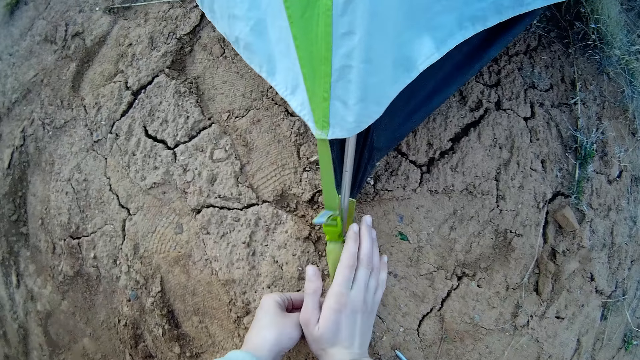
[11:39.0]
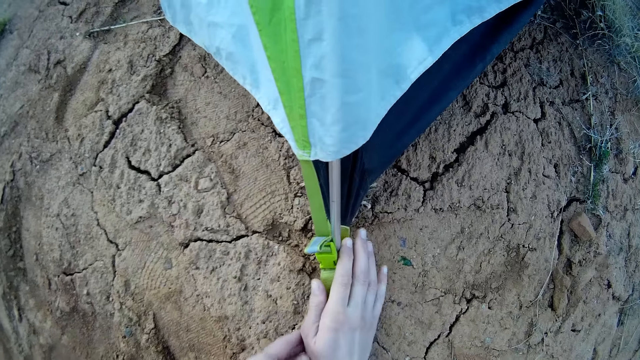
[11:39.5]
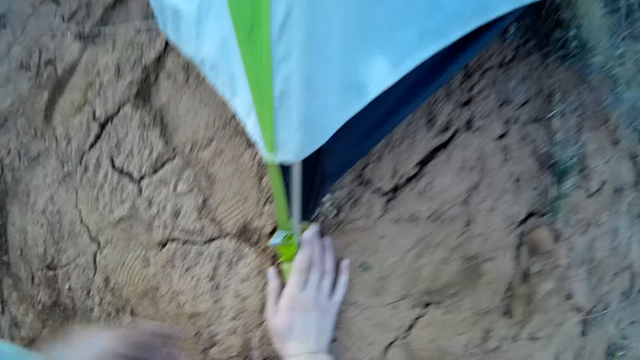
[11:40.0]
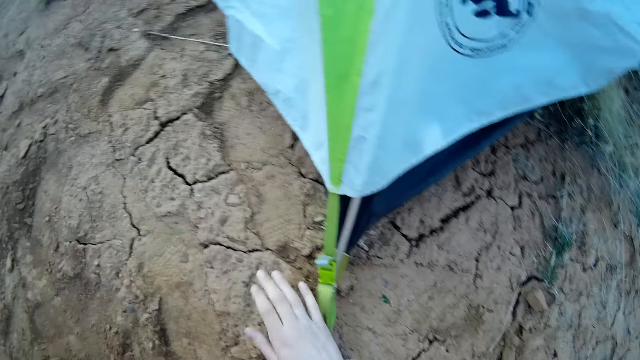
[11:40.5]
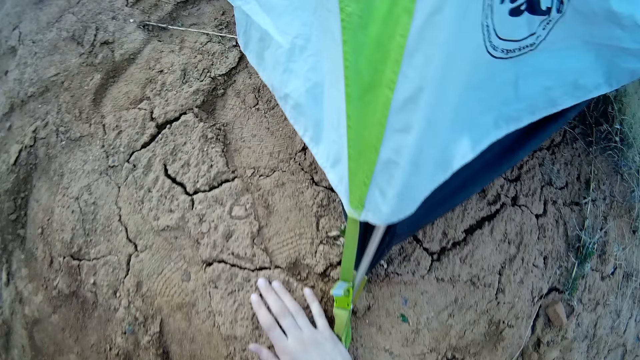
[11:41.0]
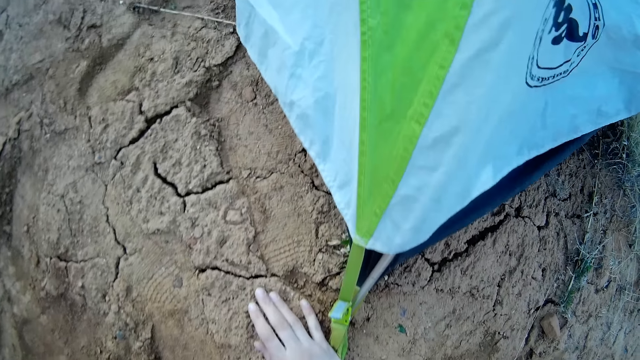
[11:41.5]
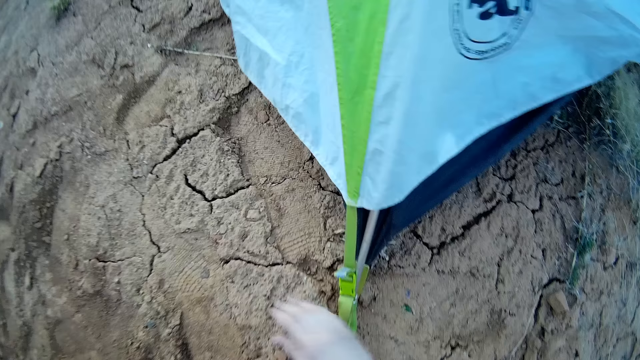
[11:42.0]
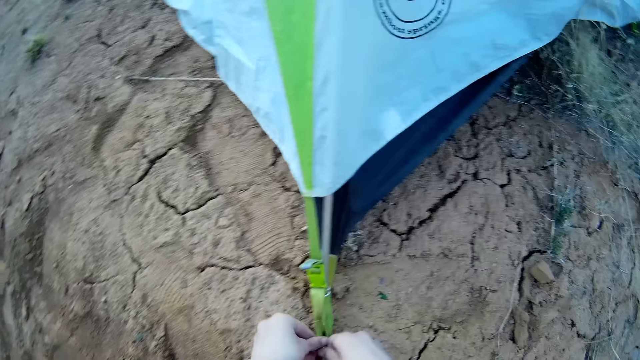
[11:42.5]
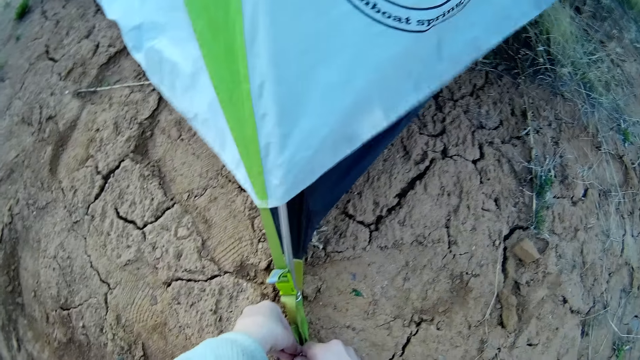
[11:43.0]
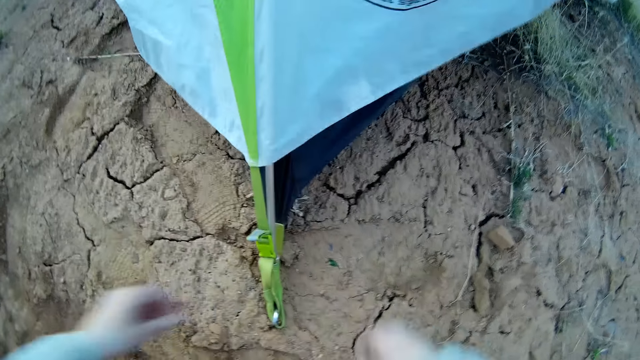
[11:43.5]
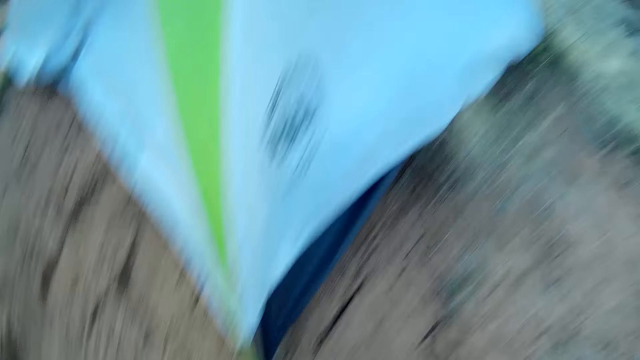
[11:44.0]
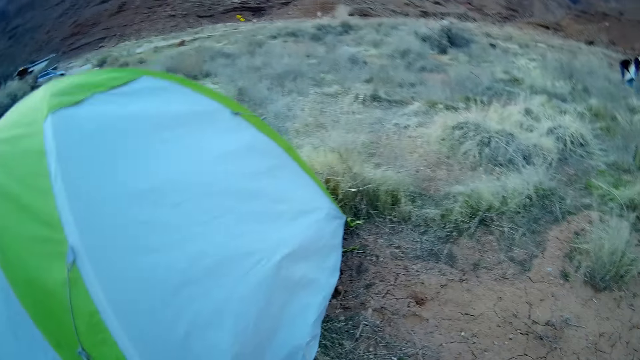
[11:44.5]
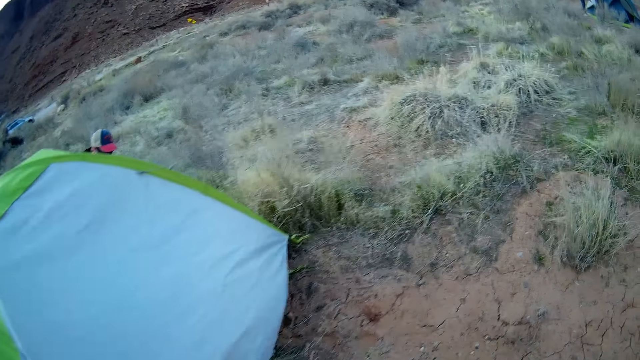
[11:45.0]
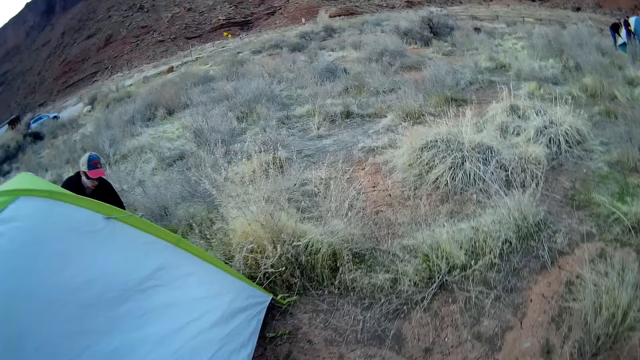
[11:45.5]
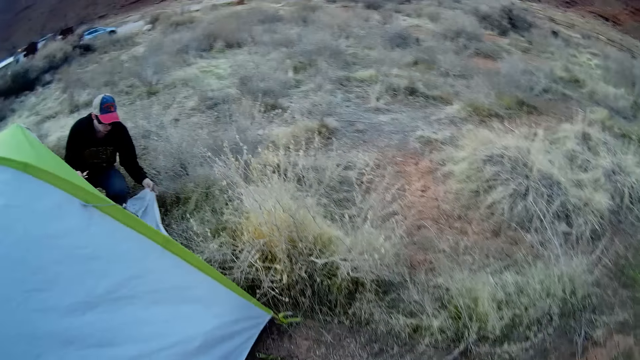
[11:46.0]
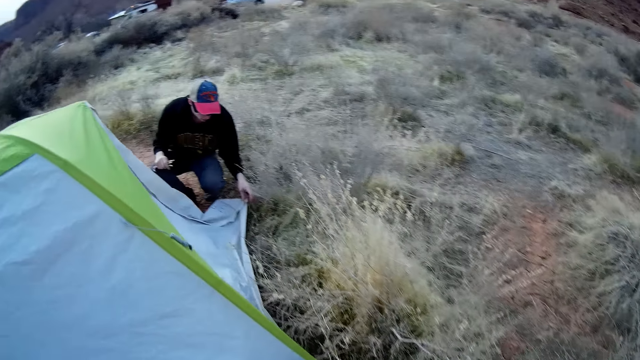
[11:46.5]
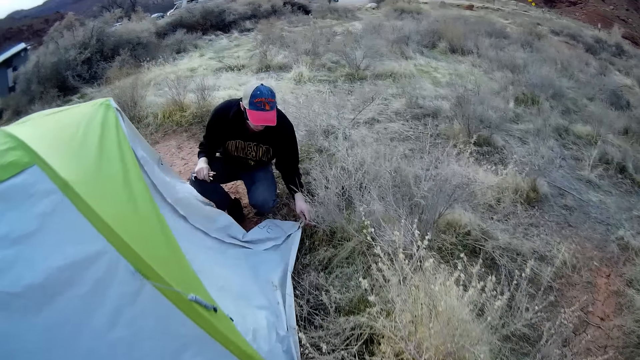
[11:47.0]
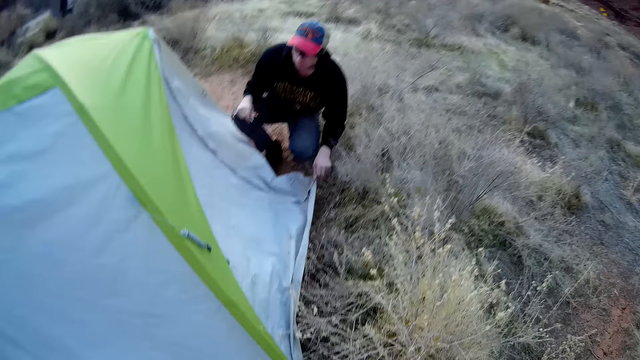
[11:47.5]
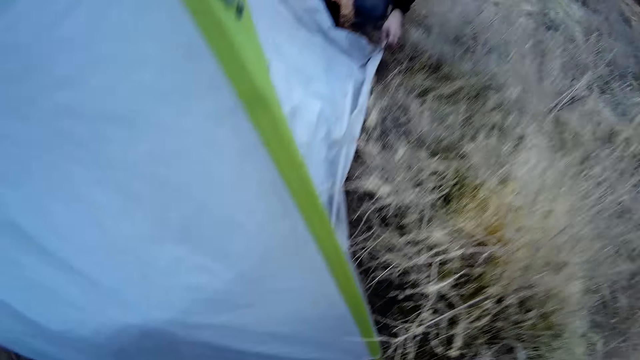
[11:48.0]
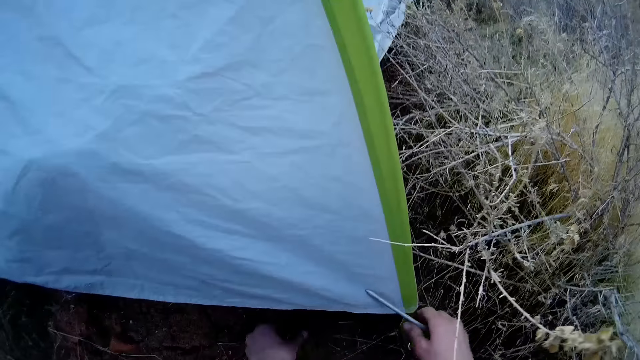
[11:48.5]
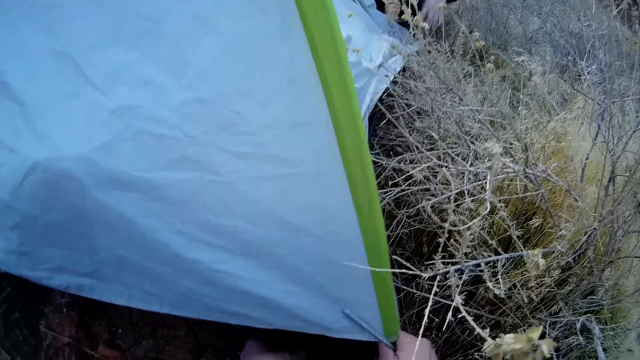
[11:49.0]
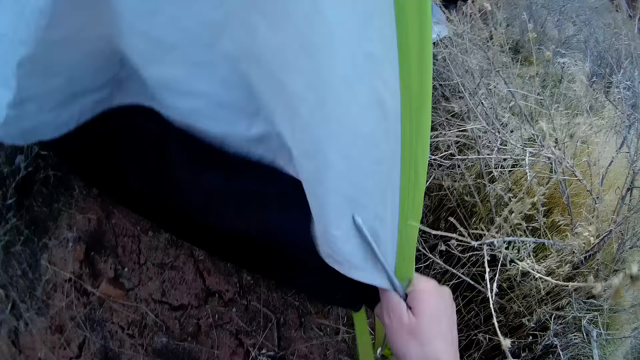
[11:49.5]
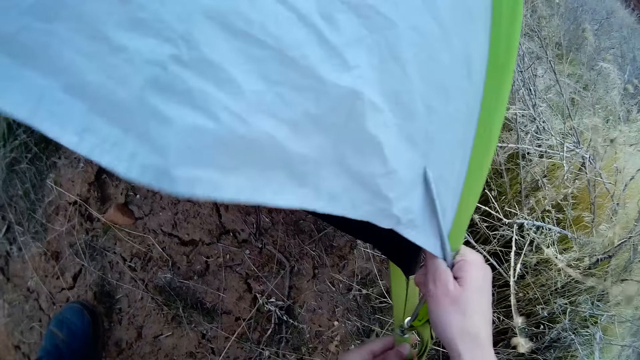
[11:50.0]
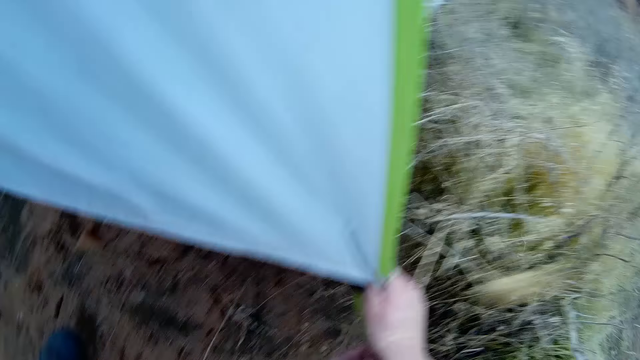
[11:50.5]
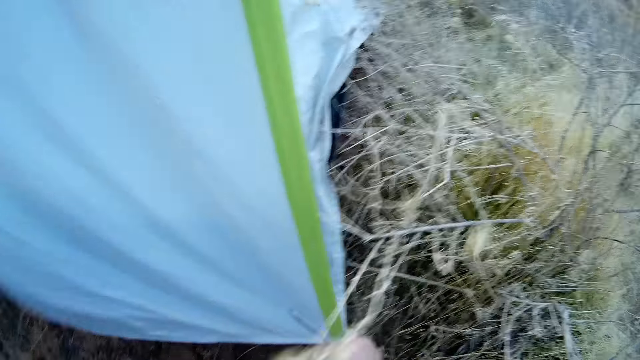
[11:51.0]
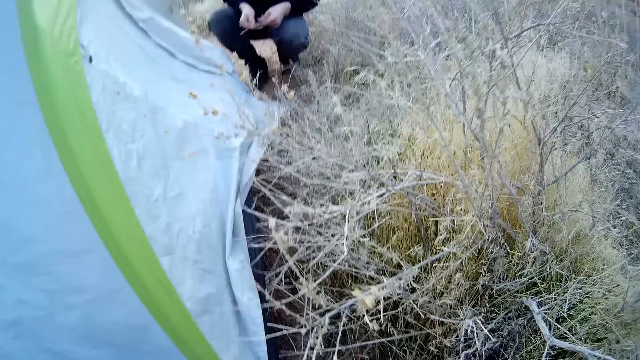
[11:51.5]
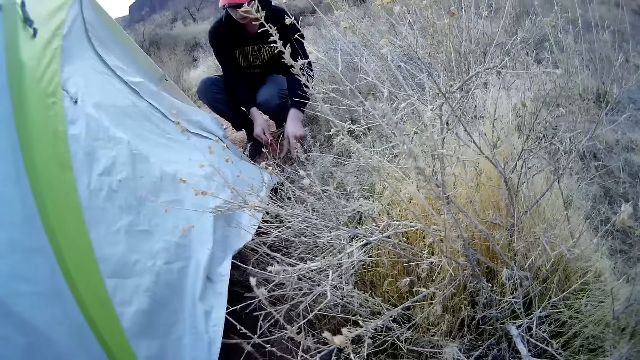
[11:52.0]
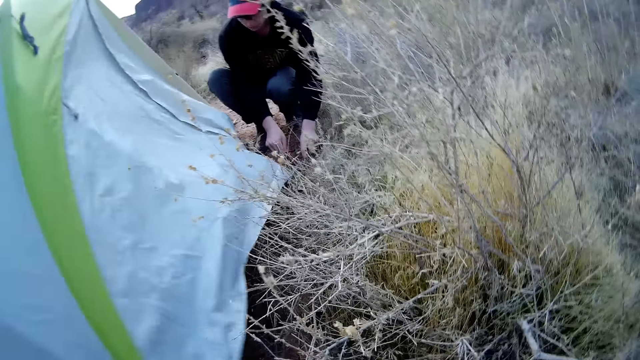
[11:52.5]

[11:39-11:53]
The camera wearer walks around the camping tent. He fixes another part of the camp tent to the ground with the other metal rod in his hand with both hands.

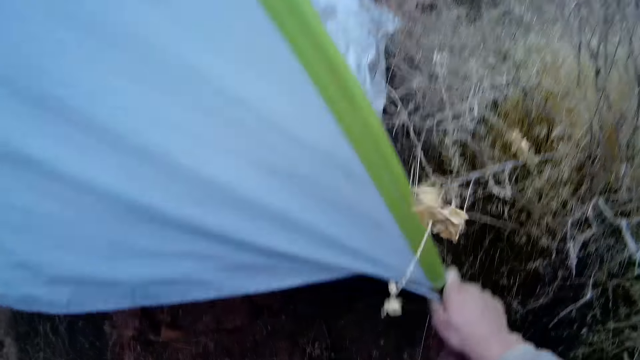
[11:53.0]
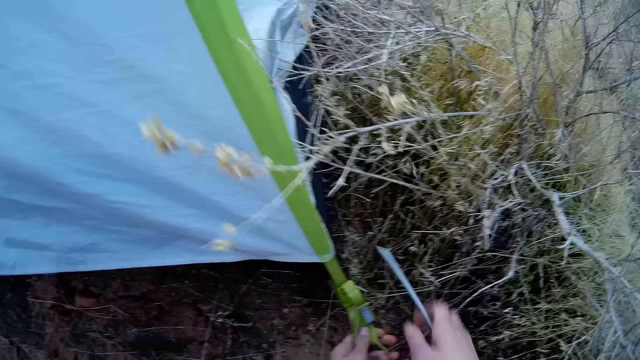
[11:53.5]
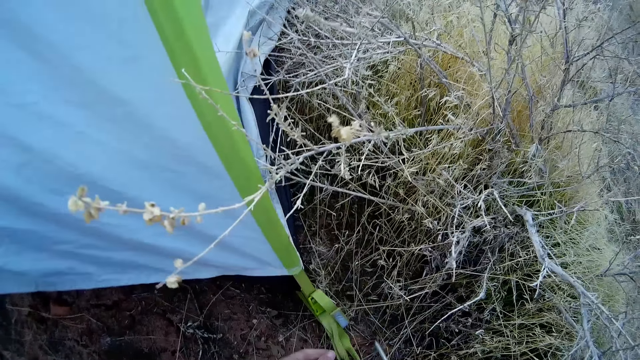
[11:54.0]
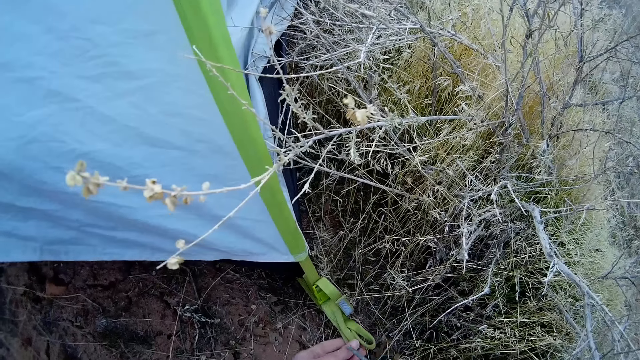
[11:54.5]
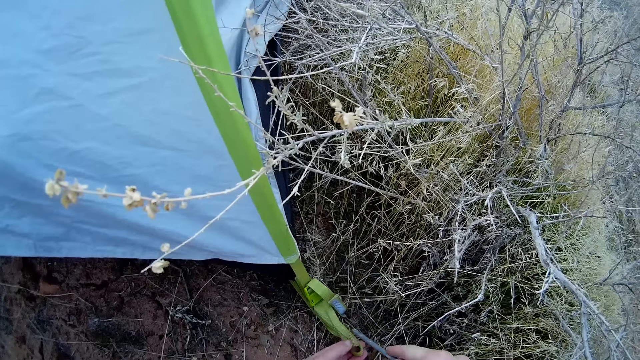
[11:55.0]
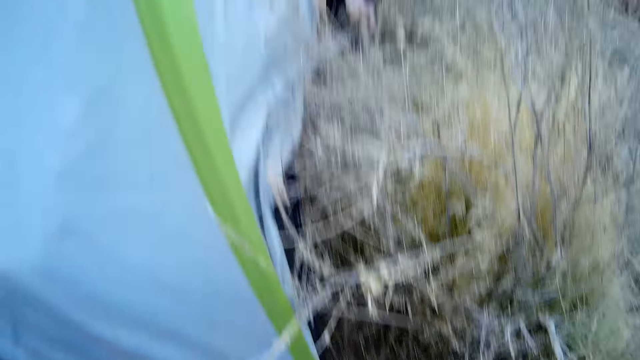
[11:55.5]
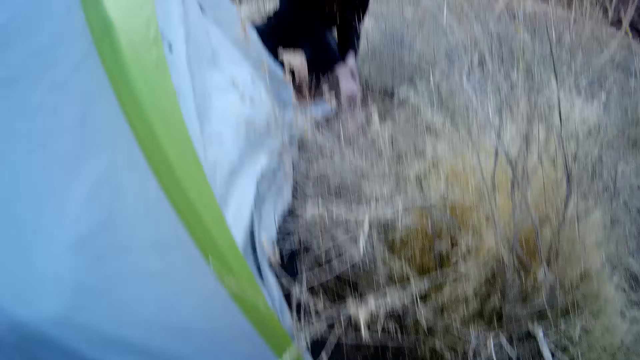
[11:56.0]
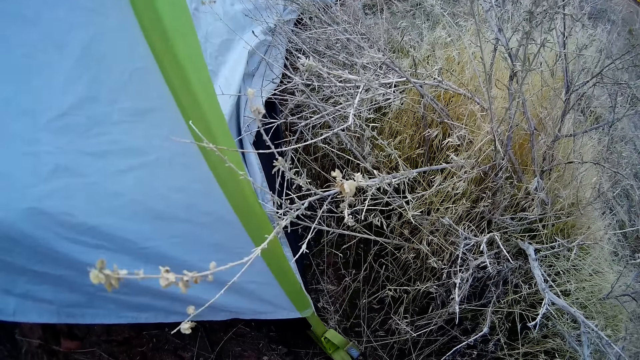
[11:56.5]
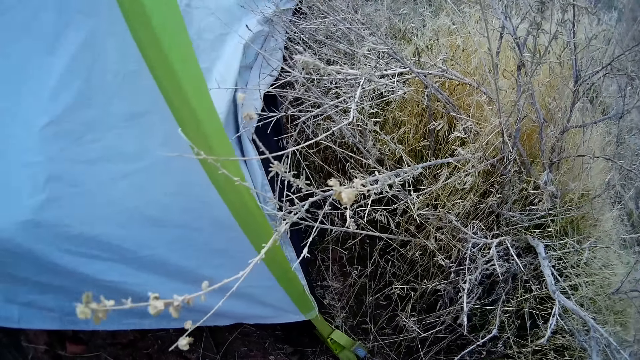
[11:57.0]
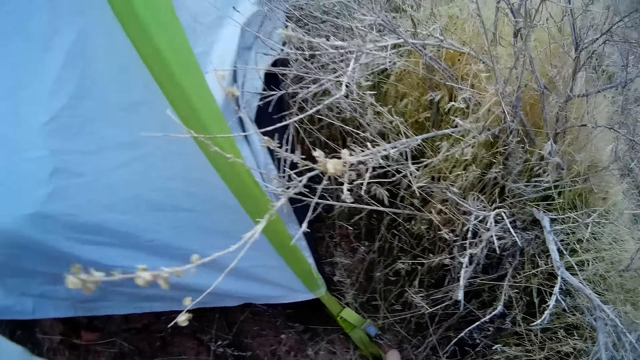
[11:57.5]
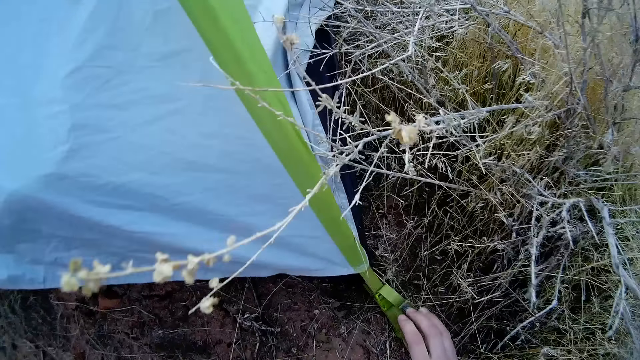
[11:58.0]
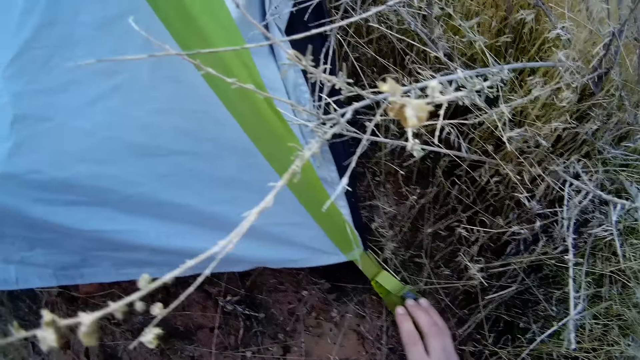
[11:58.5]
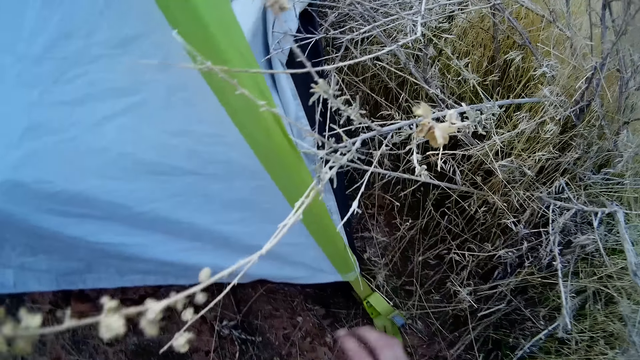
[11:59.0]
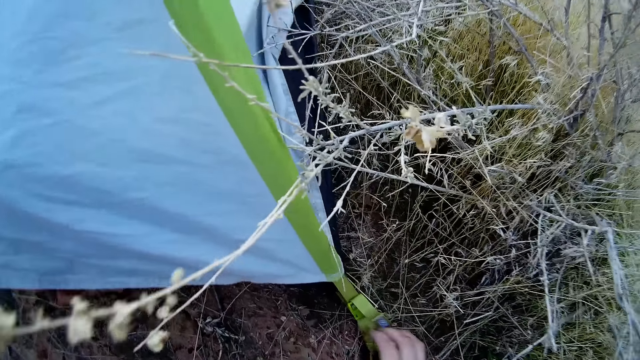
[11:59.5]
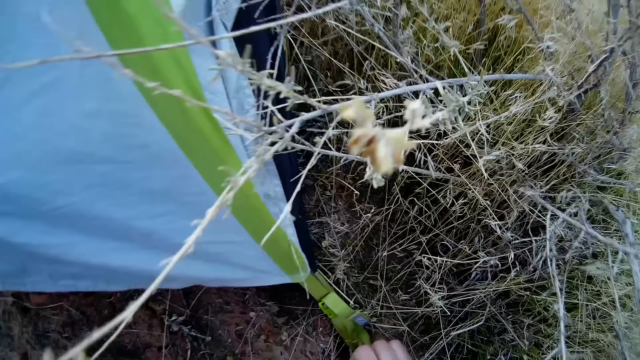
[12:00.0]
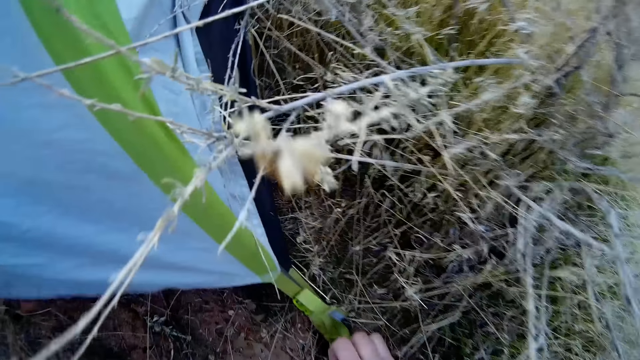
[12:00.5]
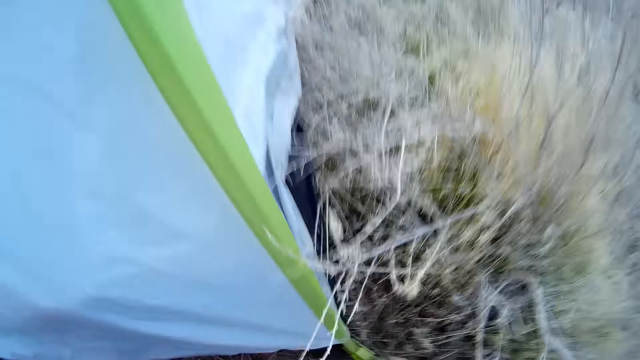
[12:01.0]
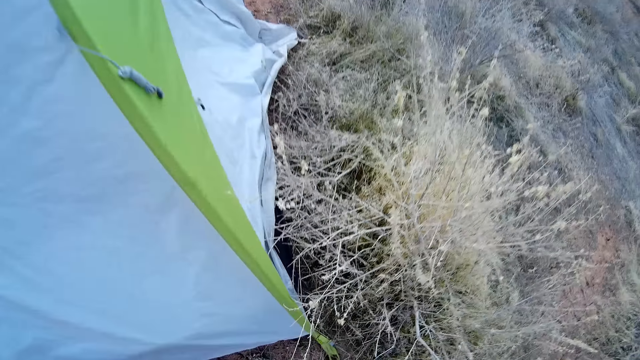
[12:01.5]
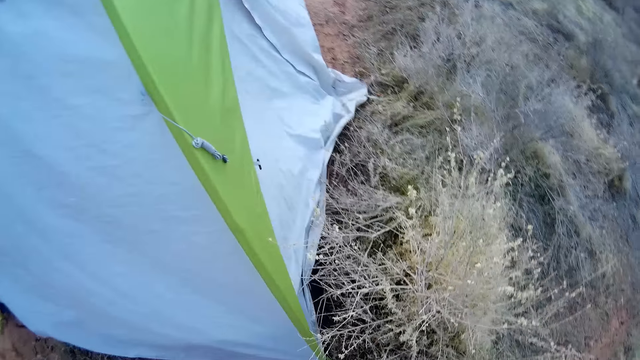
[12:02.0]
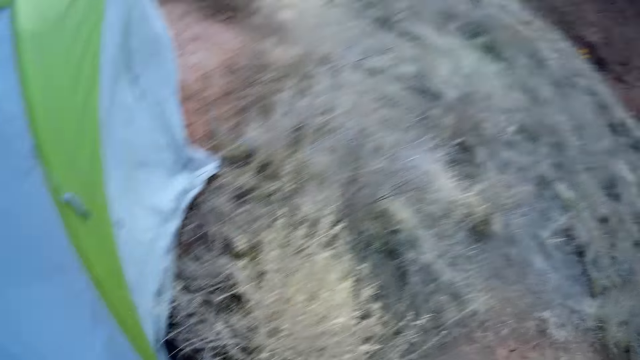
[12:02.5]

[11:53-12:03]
The camera wearer fixes the tent with a nail. They walk around the camping tent.
